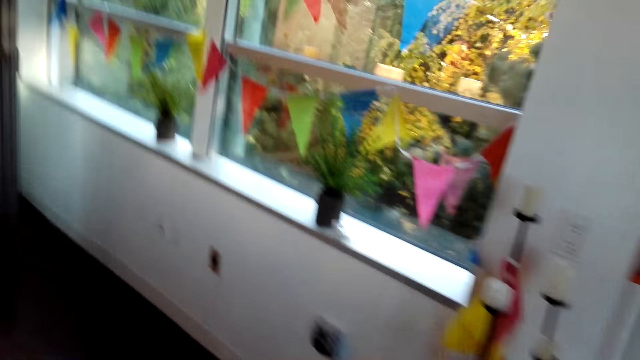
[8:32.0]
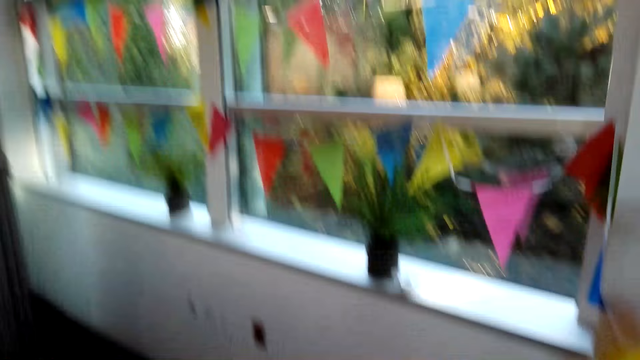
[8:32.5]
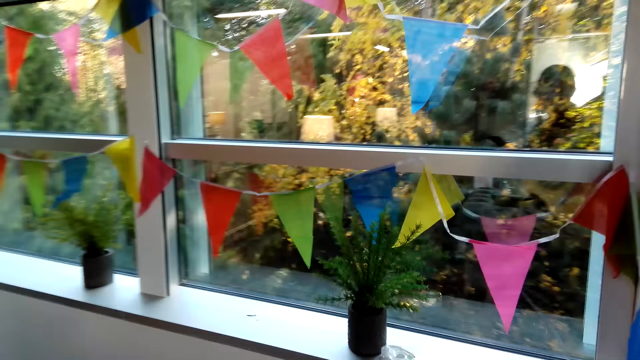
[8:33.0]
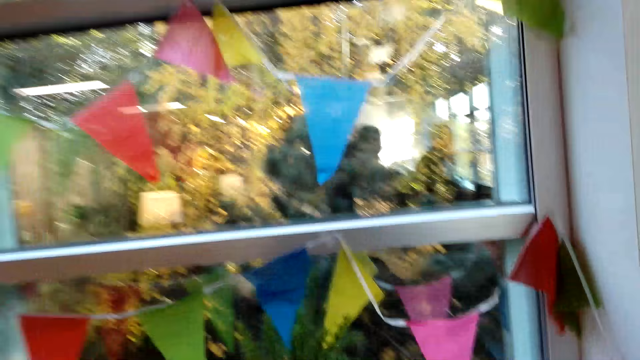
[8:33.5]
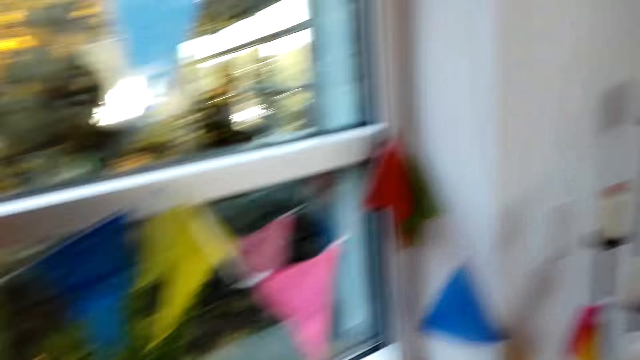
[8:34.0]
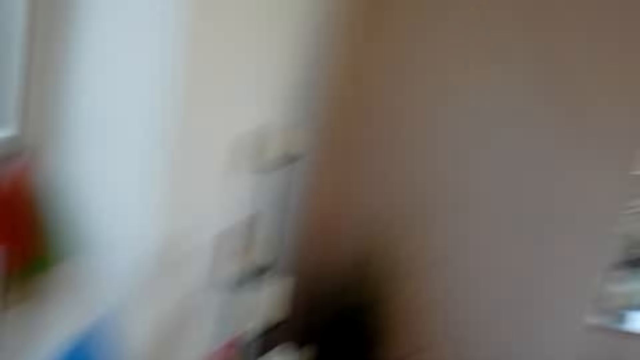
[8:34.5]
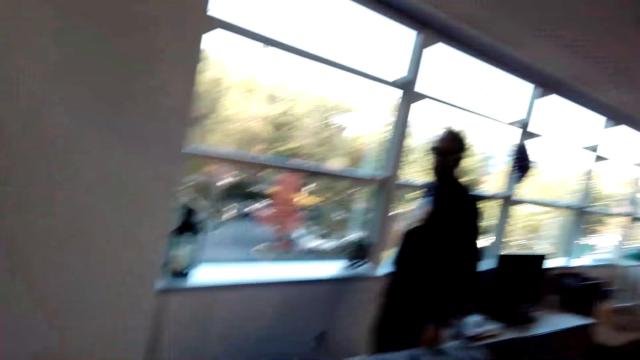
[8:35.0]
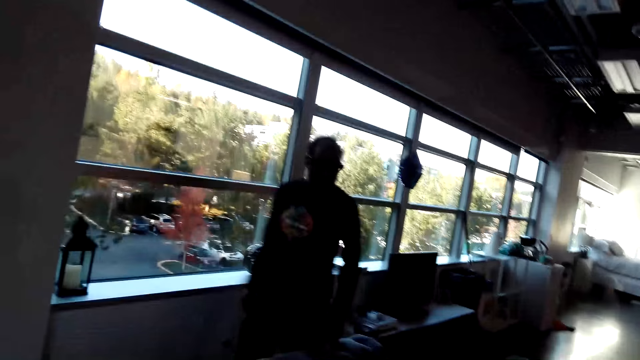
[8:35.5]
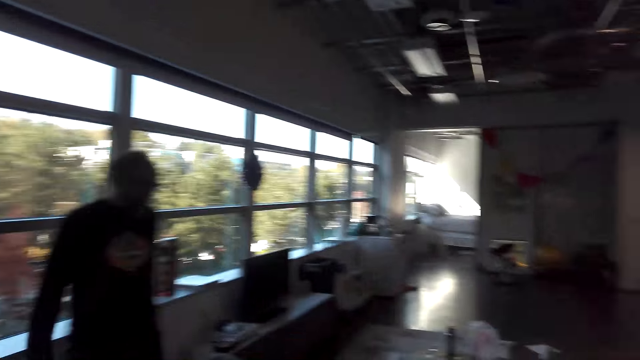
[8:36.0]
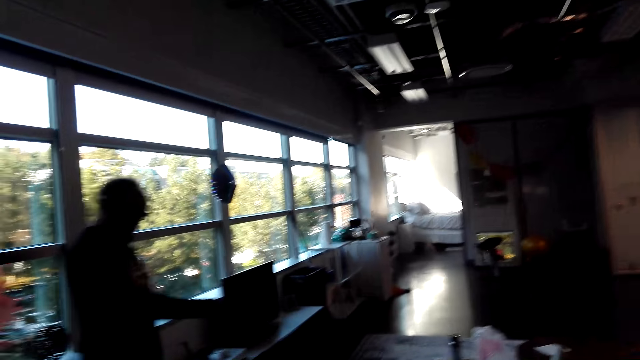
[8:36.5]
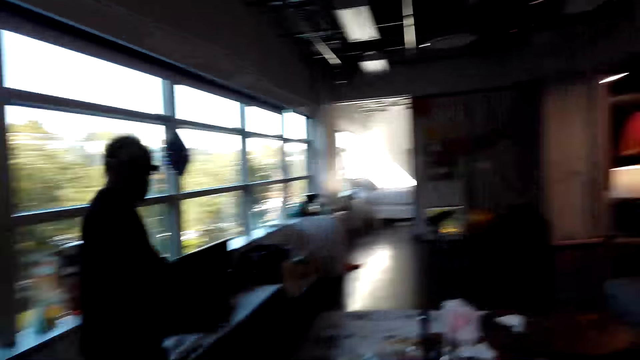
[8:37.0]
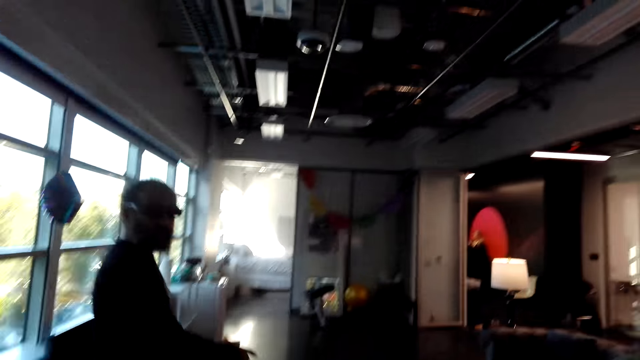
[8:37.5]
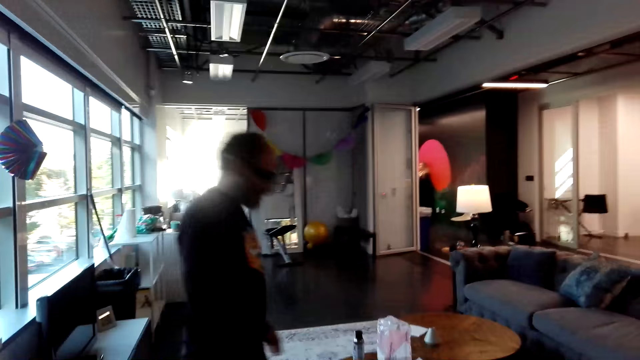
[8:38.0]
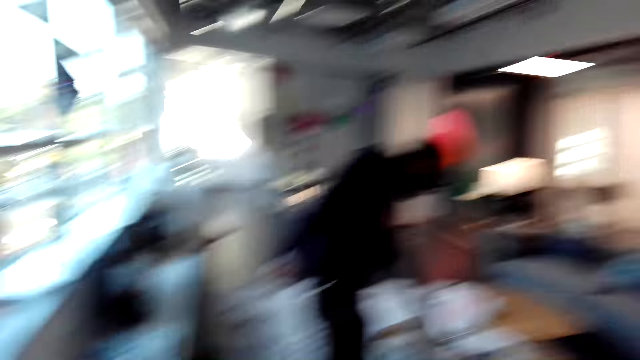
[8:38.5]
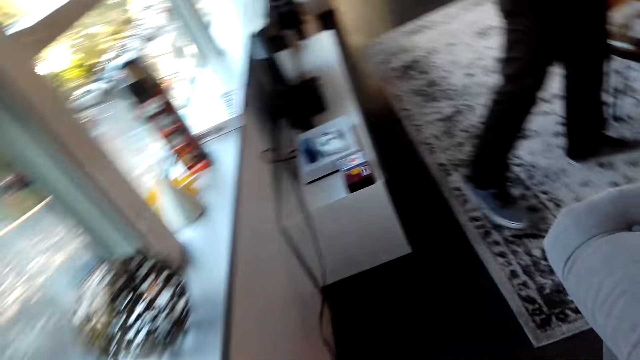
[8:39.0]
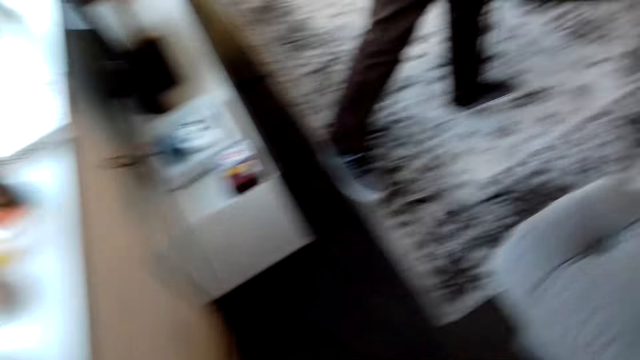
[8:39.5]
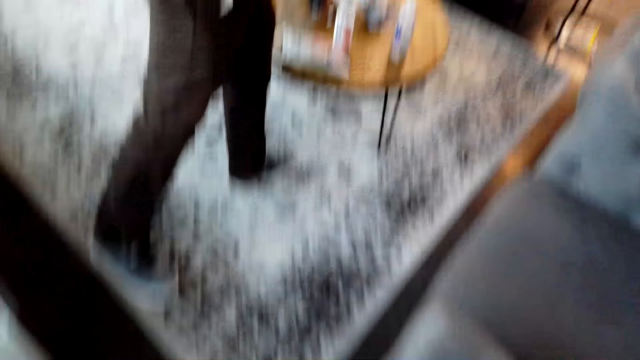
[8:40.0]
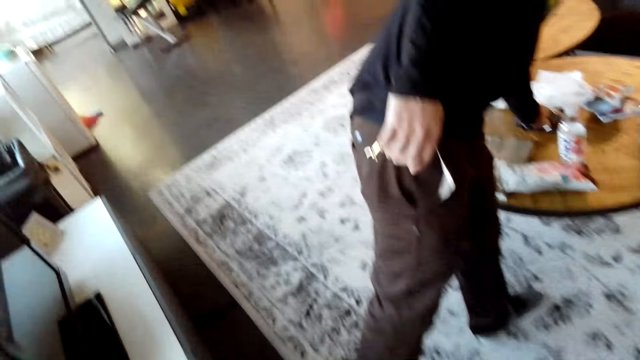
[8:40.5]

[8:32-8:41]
The man walks around. He stands near the window. The camera wearer looks around. The man picks up something on the table. The camera wearer walks around.

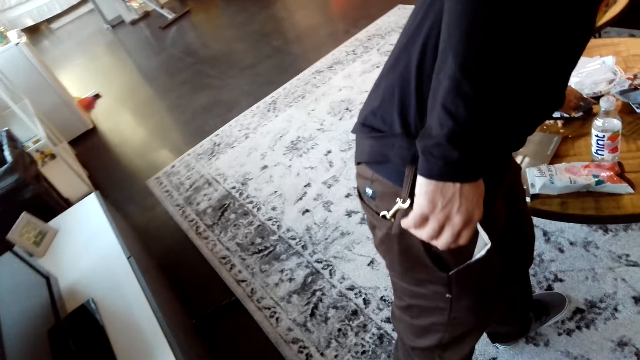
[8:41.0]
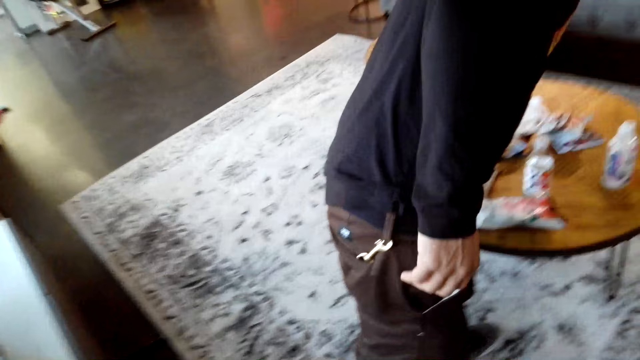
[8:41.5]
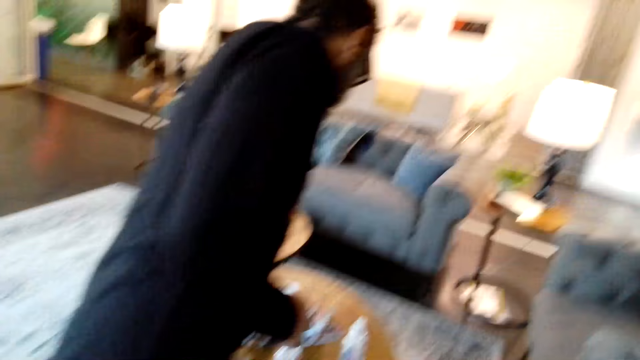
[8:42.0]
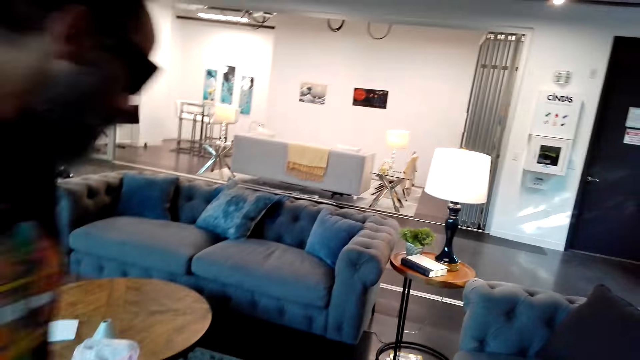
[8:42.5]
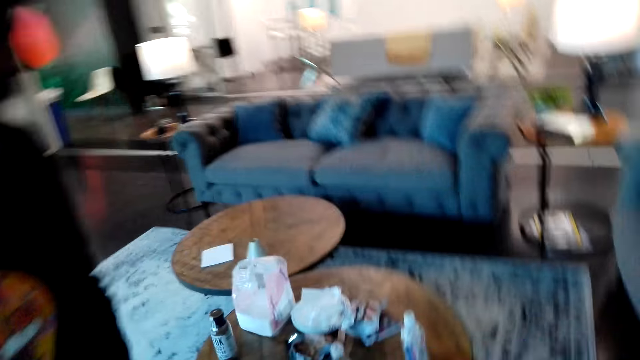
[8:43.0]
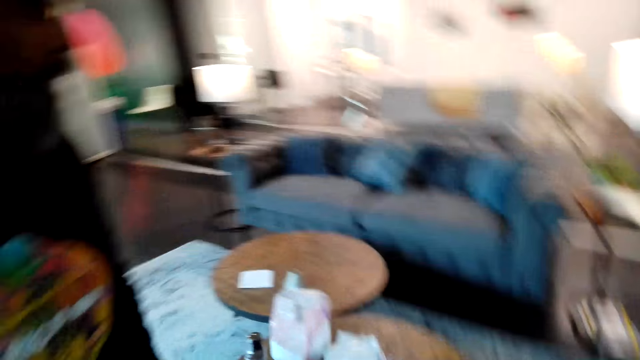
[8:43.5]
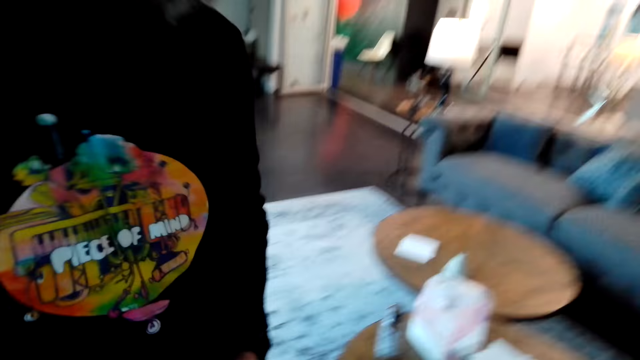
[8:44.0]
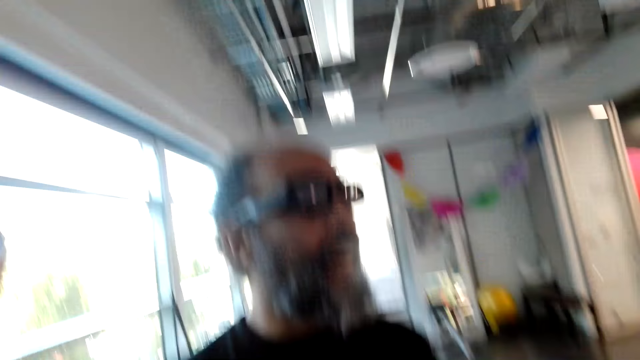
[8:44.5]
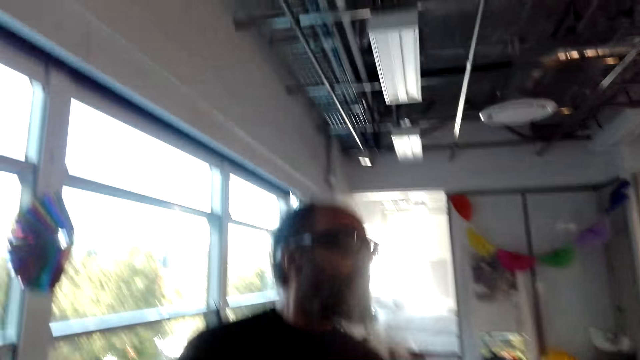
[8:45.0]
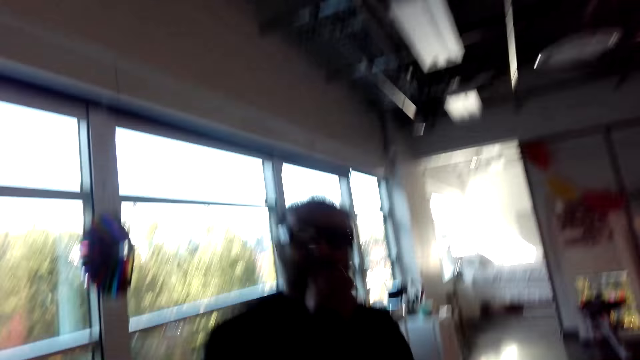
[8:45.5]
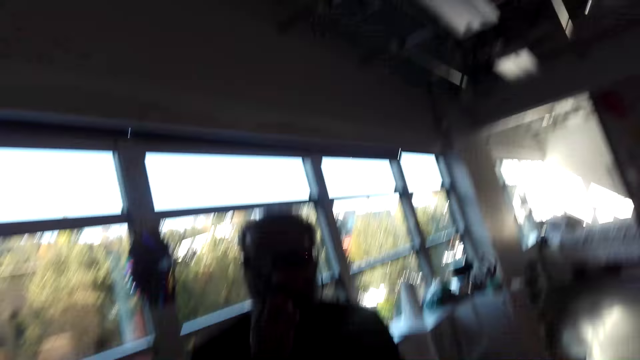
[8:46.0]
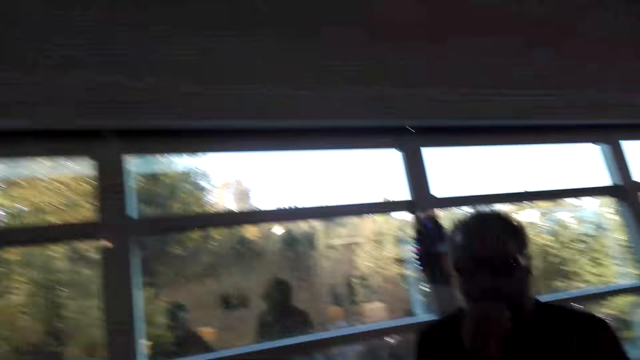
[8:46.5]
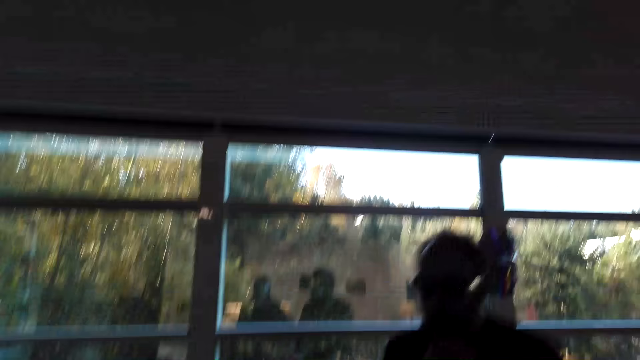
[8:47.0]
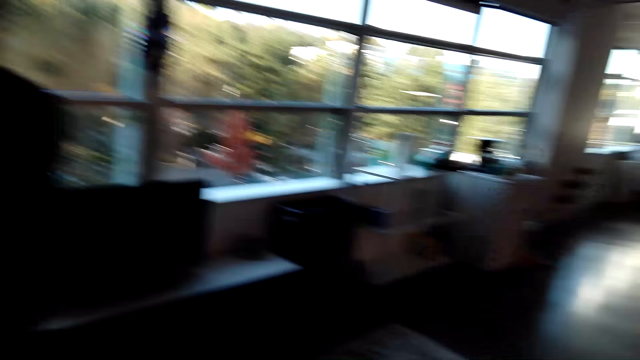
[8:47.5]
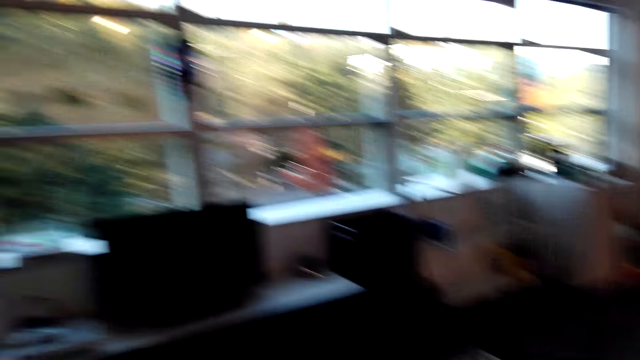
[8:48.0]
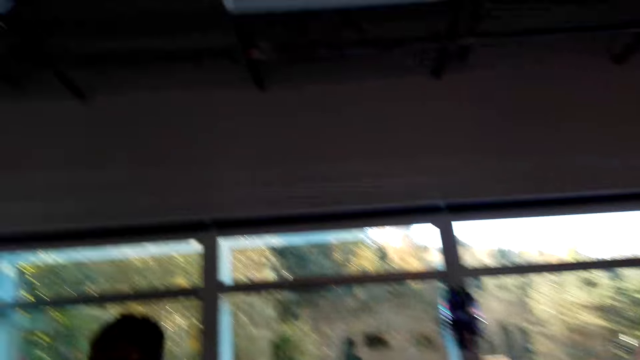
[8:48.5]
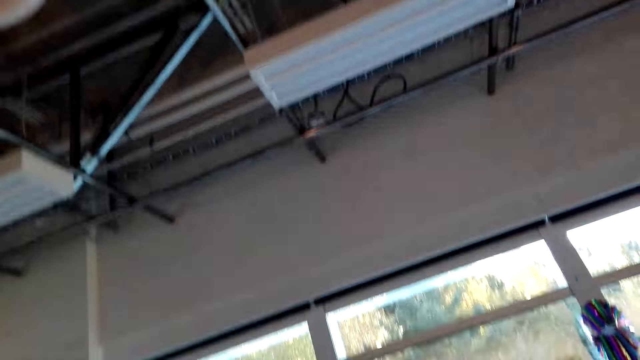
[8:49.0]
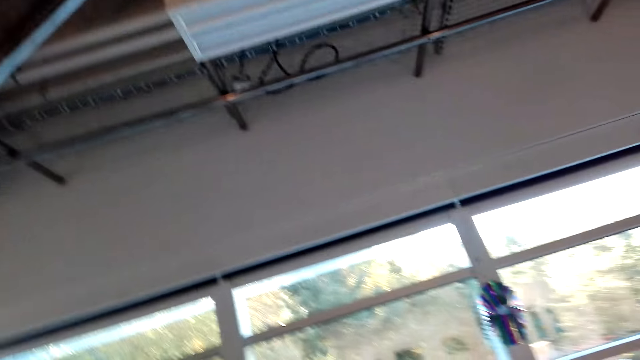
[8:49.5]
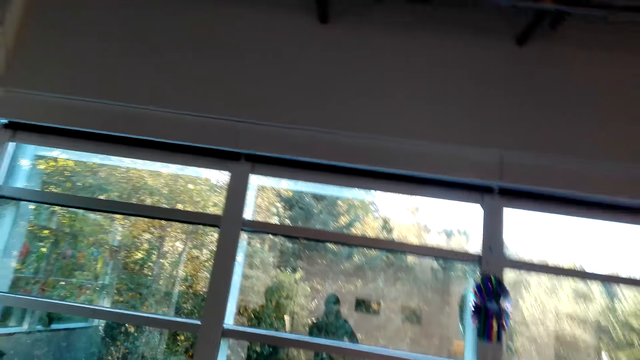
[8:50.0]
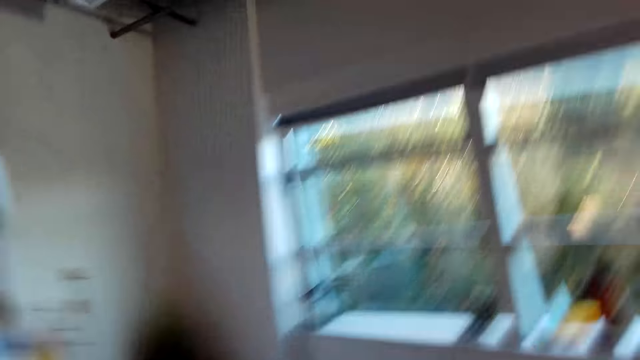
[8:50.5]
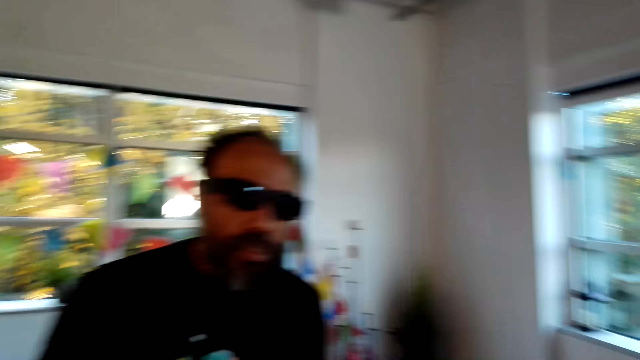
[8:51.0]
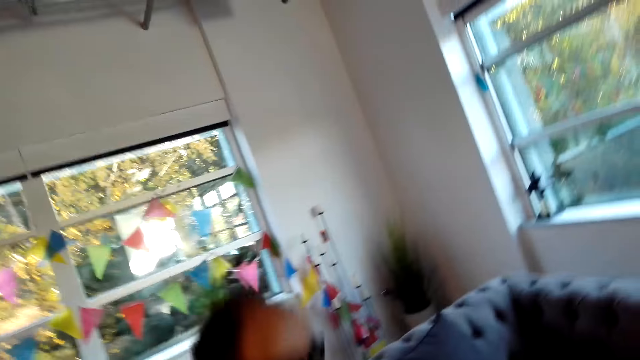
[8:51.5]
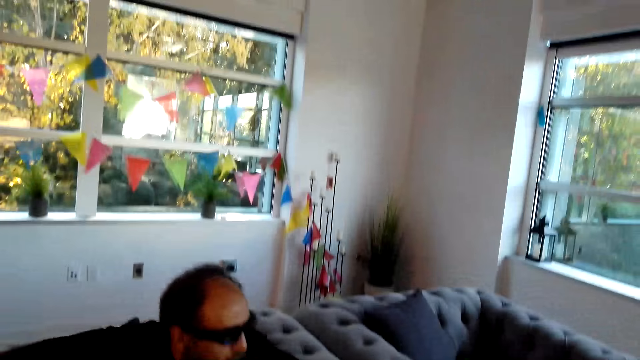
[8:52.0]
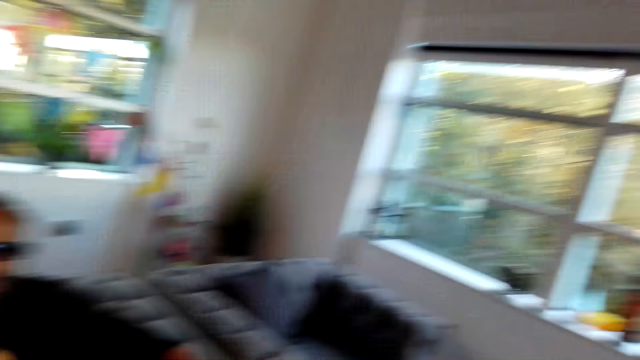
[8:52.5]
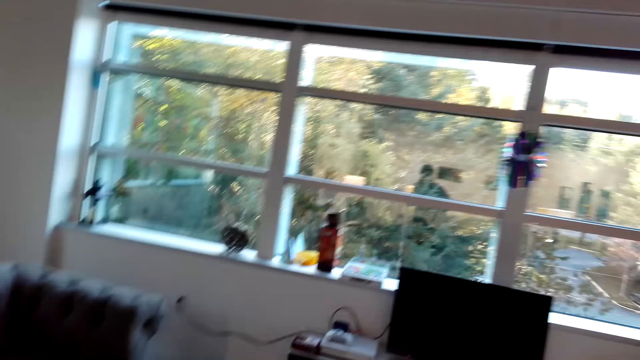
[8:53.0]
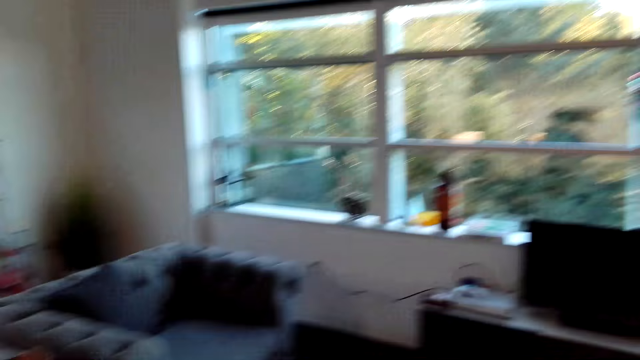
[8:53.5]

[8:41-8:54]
The man picks up apple chips in a packet. The camera wearer plays a guitar. The man stands close to the camera wearer. He puts something in his mouth and eats the apple chips. He walks around. The camera wearer plays the guitar. The man stands close to the camera wearer. He stands close to the camera wearer again. He sits on the couch.
